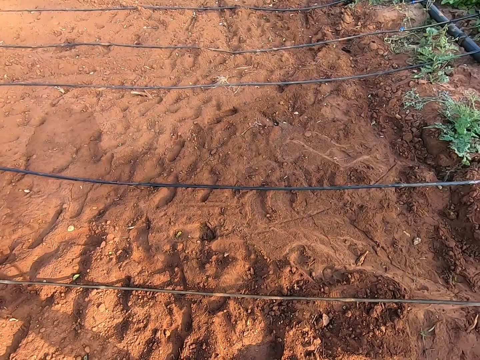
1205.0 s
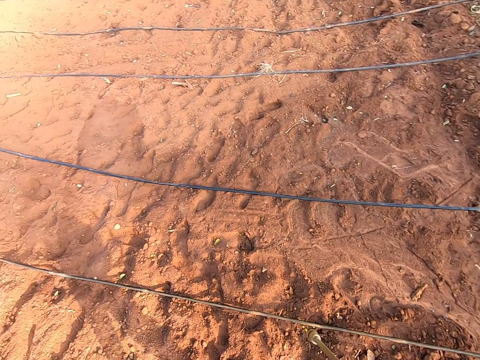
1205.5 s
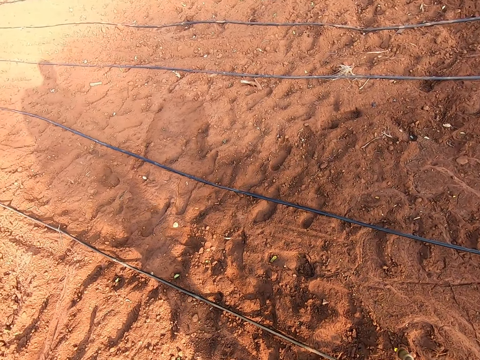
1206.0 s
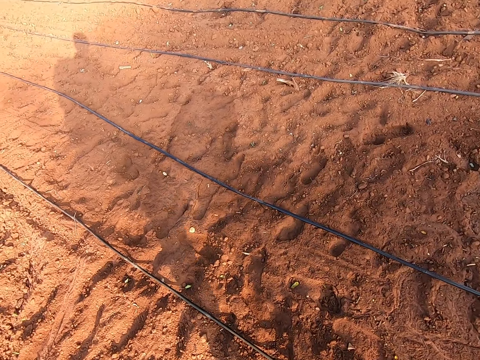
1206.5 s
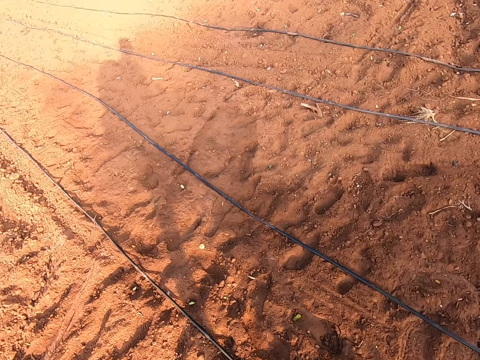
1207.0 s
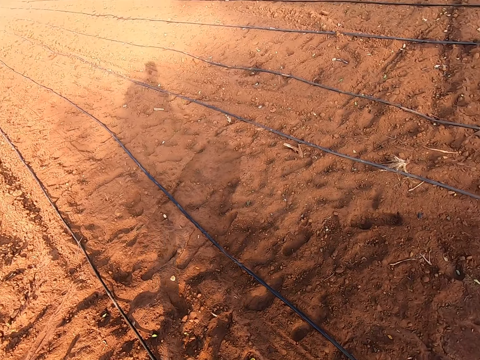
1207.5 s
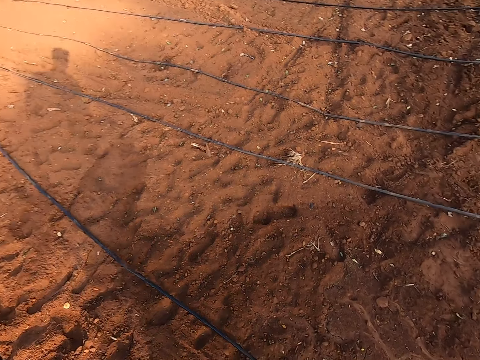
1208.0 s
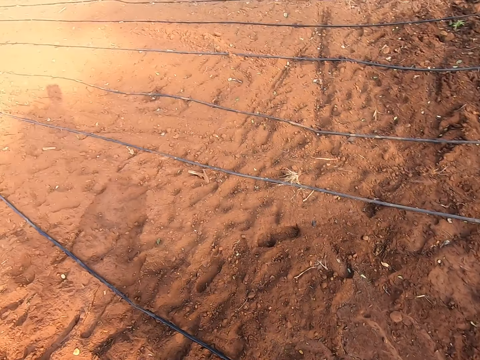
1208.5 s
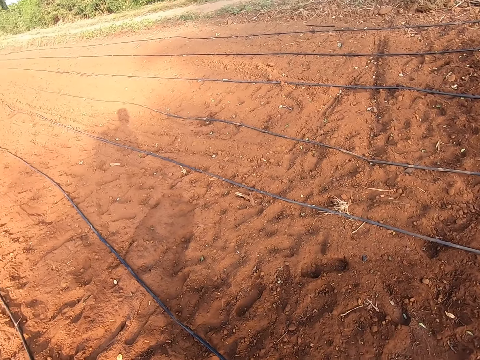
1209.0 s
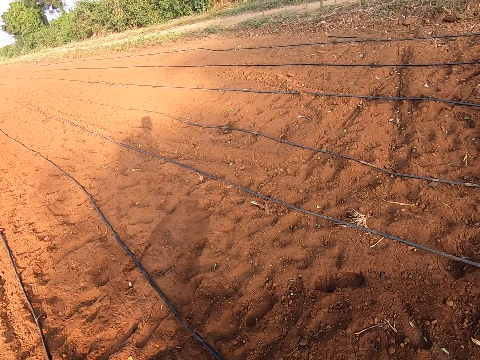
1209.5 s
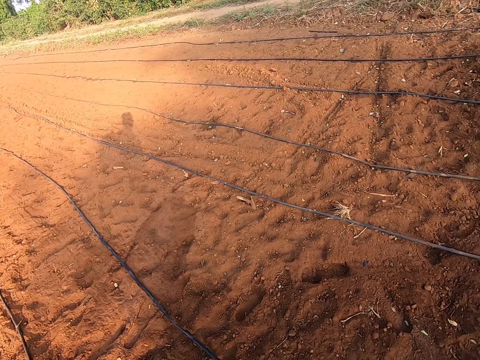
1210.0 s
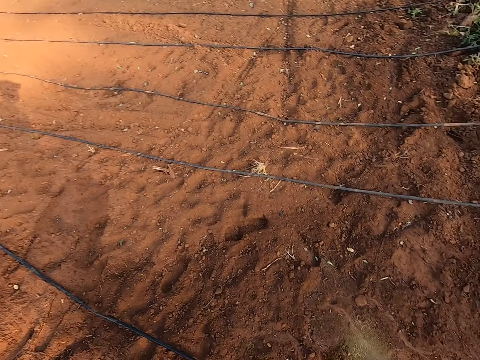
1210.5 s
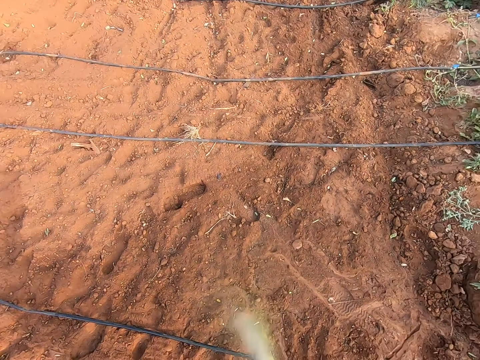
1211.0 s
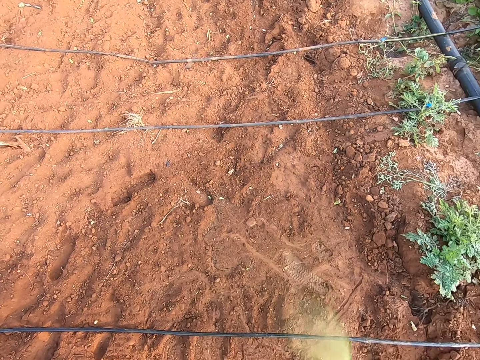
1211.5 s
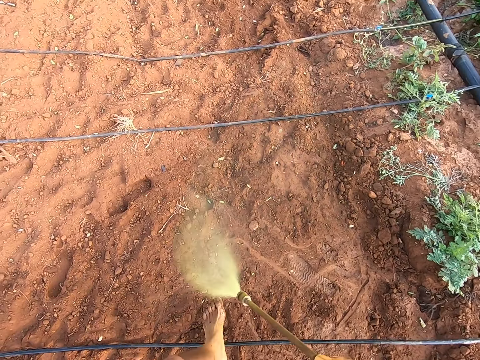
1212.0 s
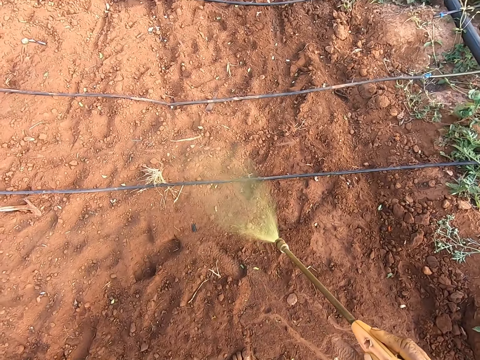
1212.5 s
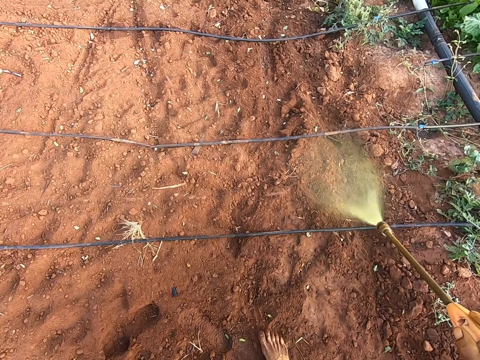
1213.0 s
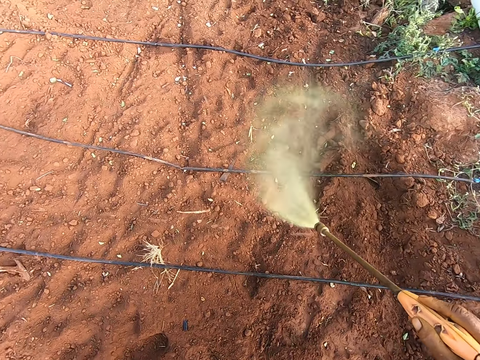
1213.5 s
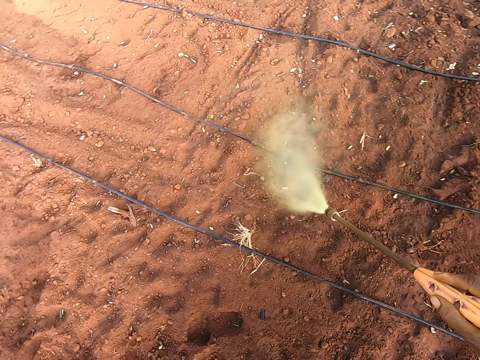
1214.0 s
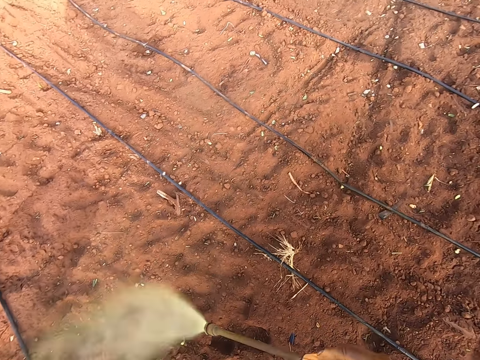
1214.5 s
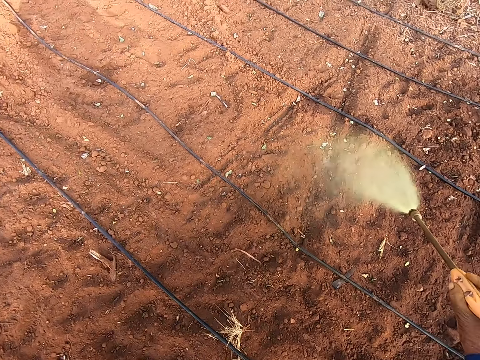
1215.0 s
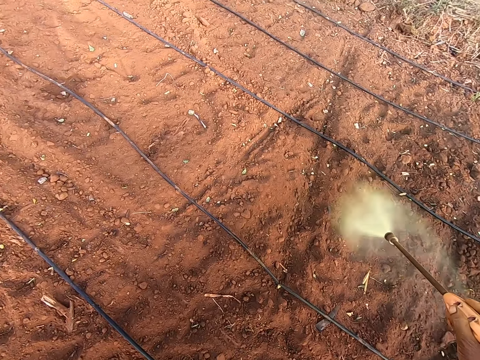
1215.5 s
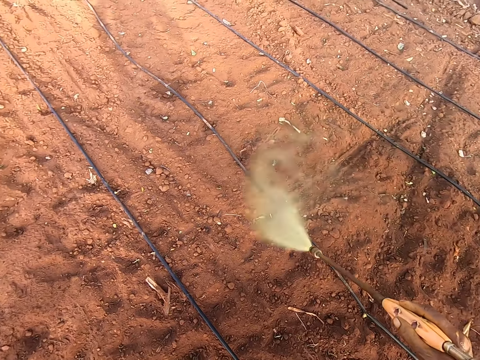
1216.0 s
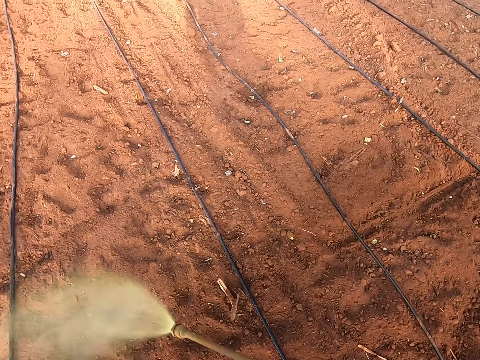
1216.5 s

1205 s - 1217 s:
The camera wearer stops for a while. He turns on the power switch of the knapsack sprayer with his left hand. He looks around the farm. He fumigates the field with the fumigation liquid from the nozzle of the knapsack sprayer in his right hand.

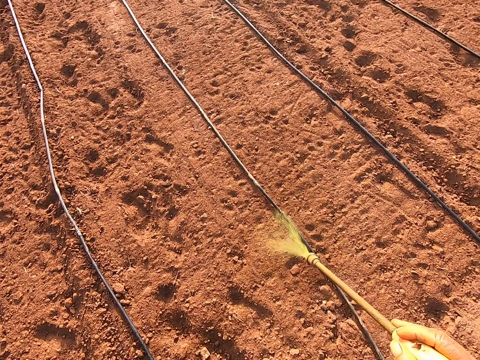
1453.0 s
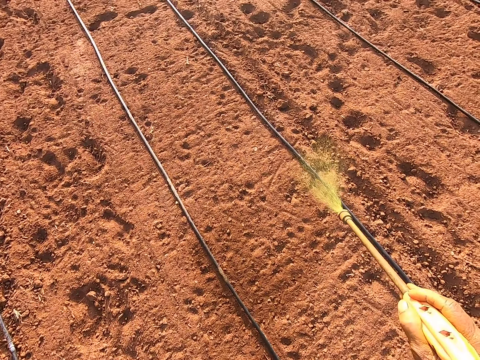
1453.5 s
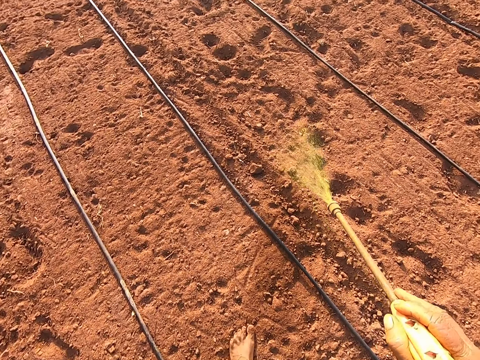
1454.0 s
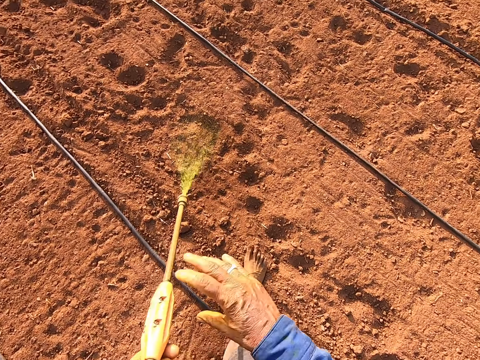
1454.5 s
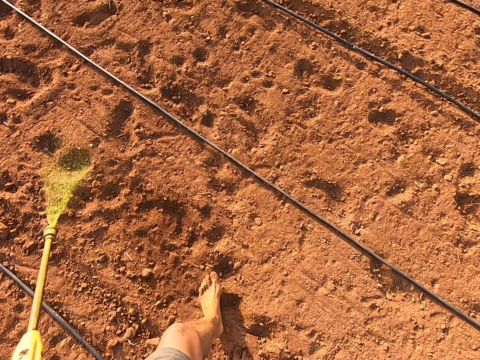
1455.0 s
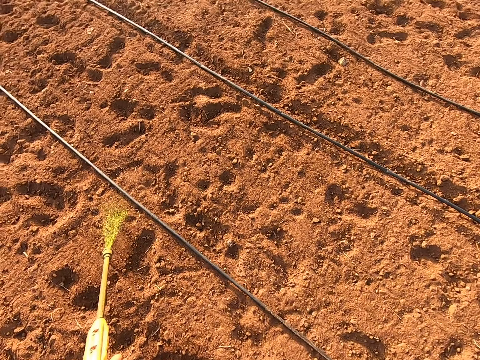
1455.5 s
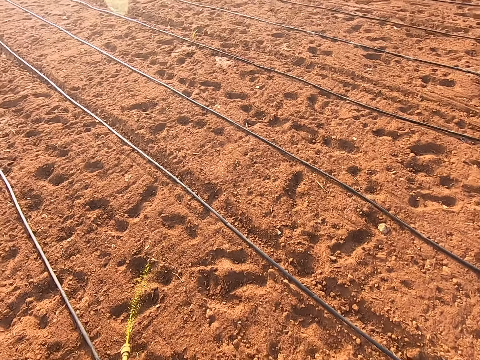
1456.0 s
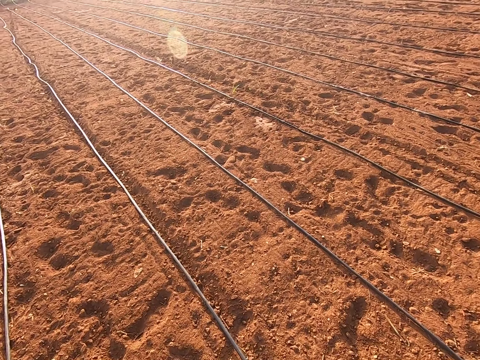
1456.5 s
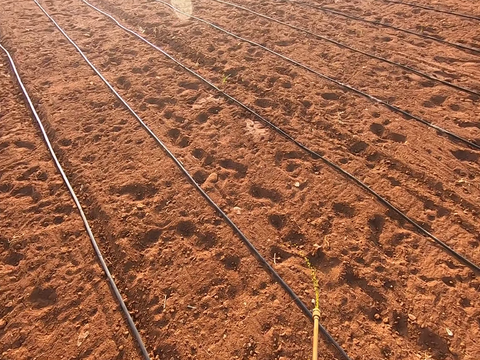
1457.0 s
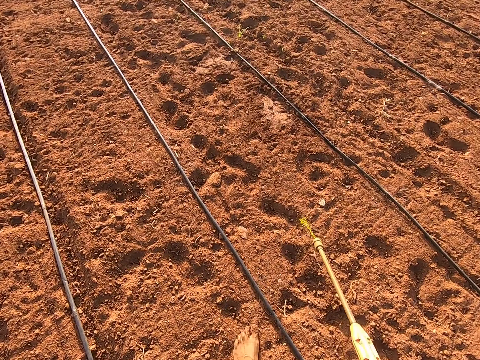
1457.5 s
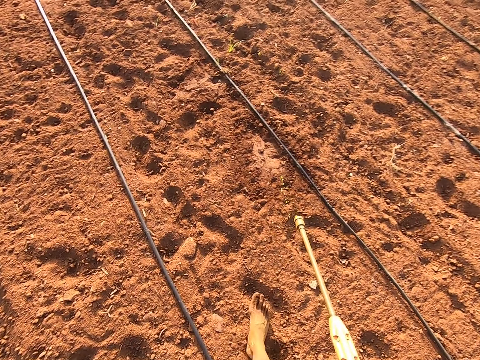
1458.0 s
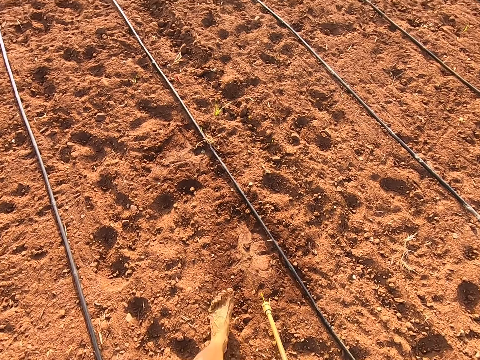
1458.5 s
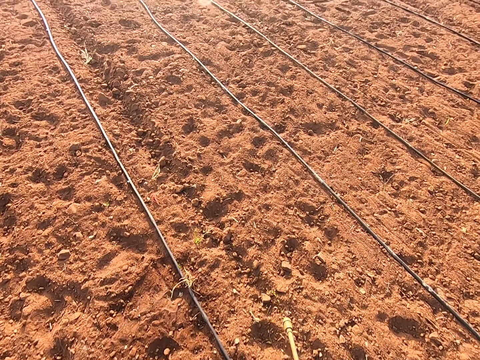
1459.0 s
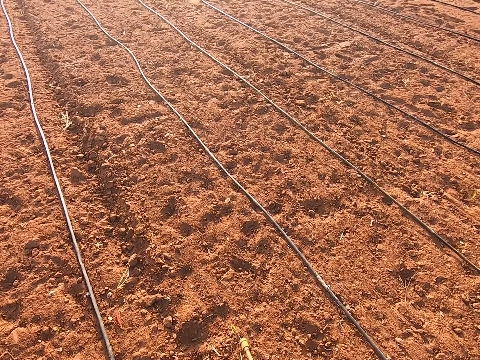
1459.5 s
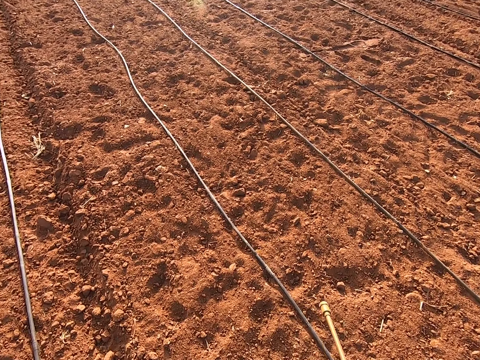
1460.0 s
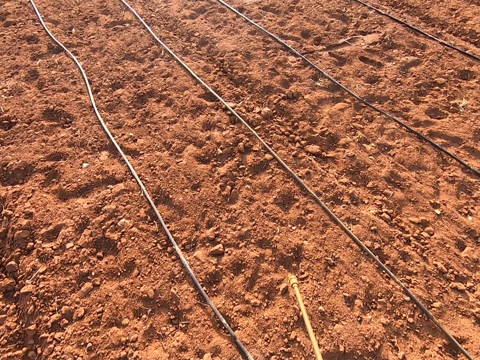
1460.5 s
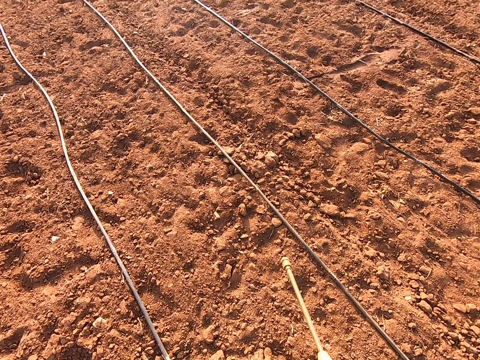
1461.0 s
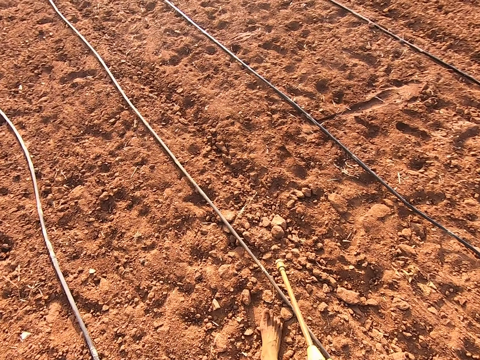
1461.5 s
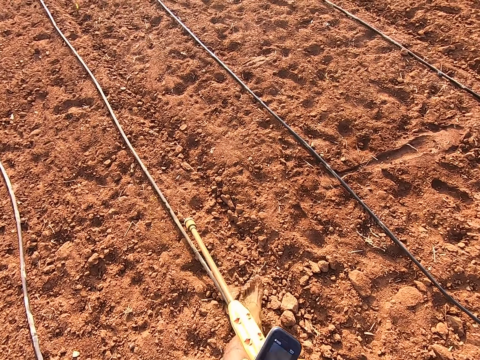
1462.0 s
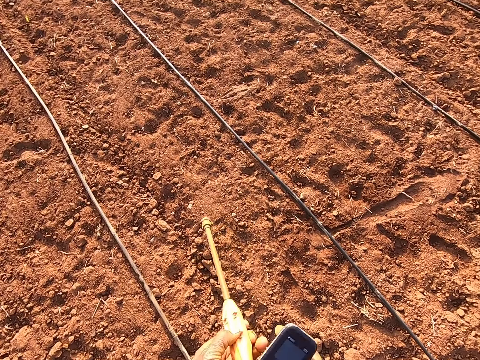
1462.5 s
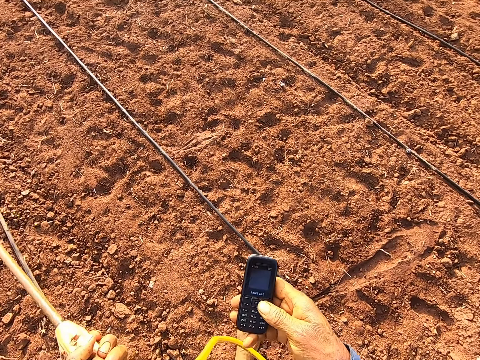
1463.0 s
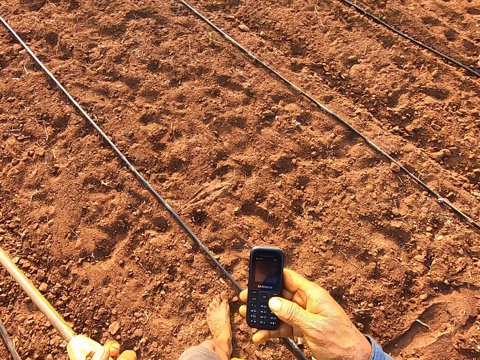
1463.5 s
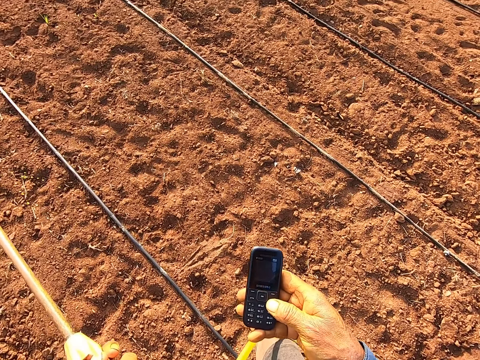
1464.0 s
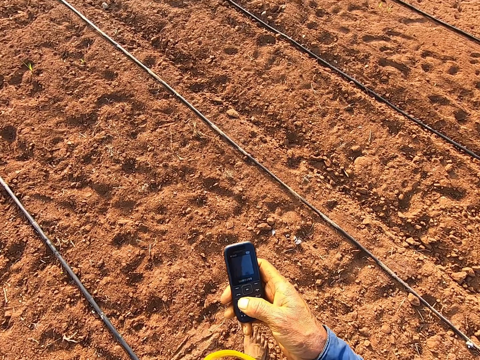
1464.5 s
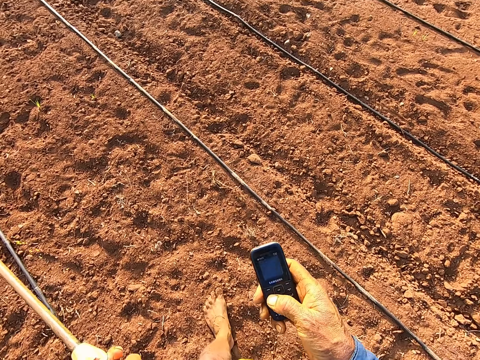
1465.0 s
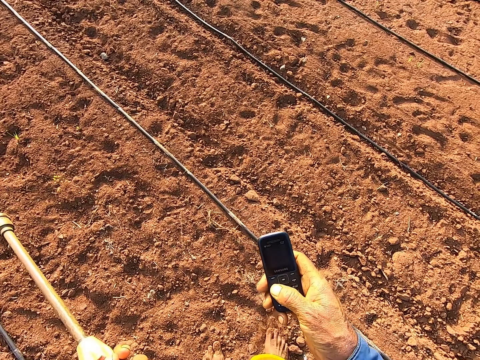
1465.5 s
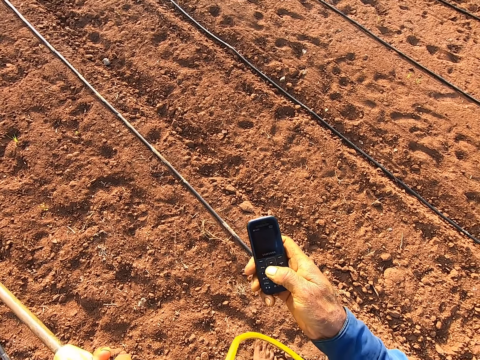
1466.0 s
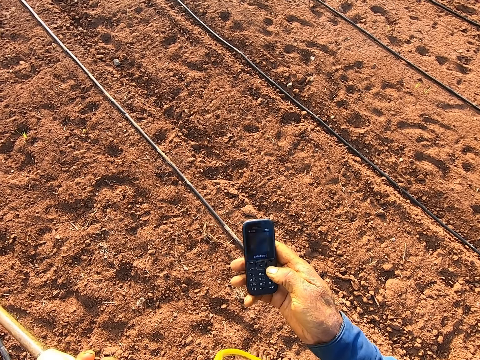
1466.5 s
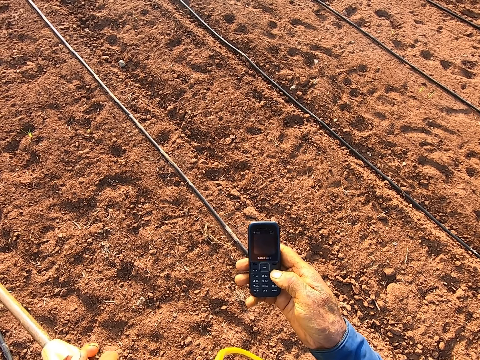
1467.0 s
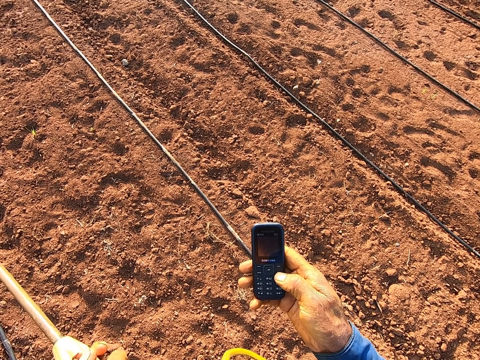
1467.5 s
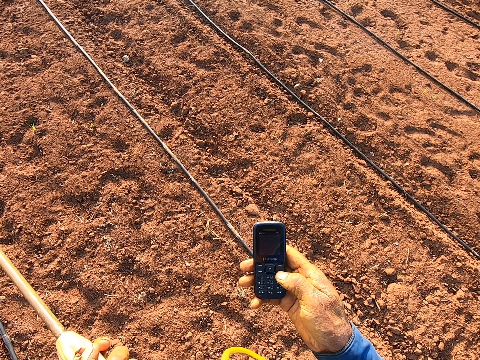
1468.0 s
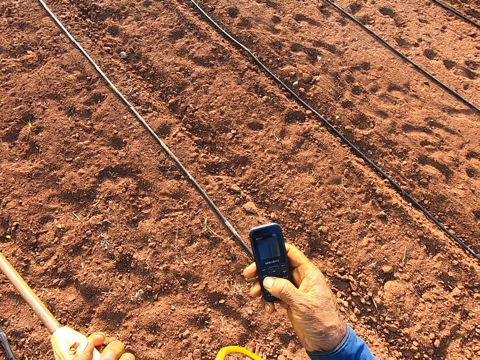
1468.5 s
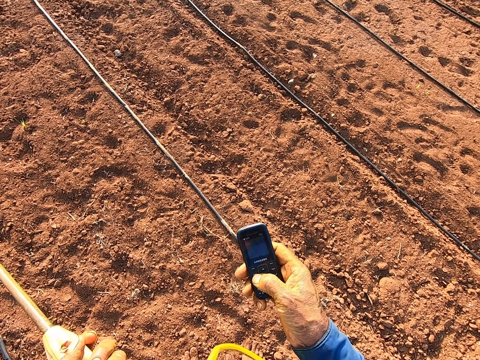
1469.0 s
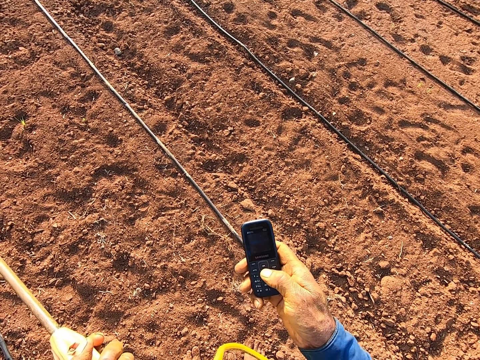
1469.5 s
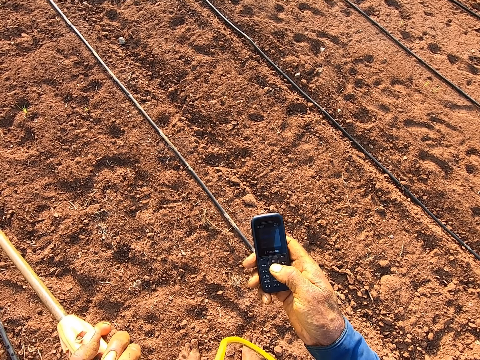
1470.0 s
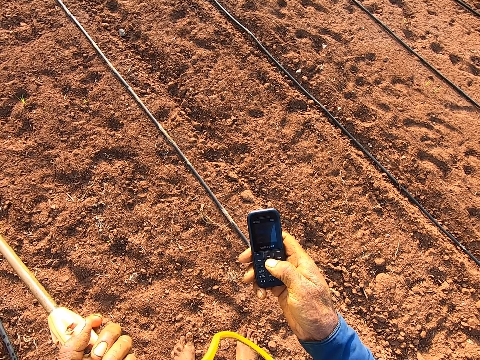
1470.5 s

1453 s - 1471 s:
The camera wearer passes the nozzle of the knapsack sprayer to his left hand. He fumigates the land with the knapsack sprayer in his left hand. He turns off the knapsack sprayer with his hands. He walks across the land. He passes a phone into his right hand. He passes the nozzle of the knapsack sprayer into his left hand. He operates the phone with his right hand. He operates the phone with his right hand again. He stands on the ground.
